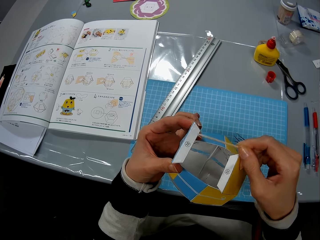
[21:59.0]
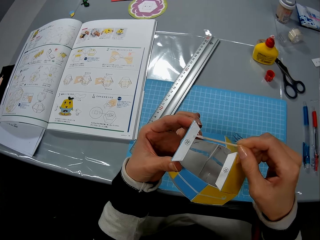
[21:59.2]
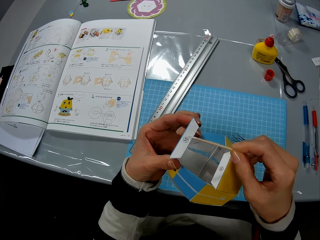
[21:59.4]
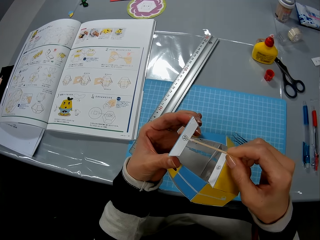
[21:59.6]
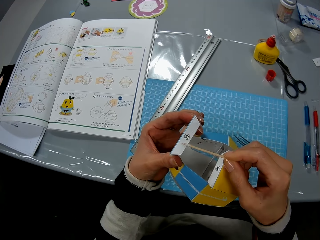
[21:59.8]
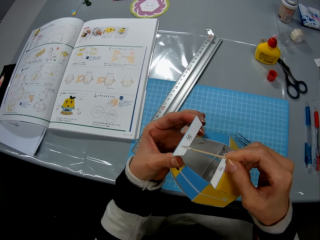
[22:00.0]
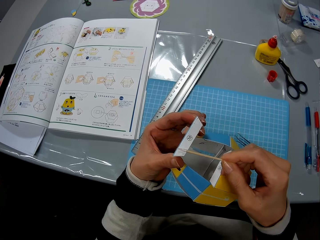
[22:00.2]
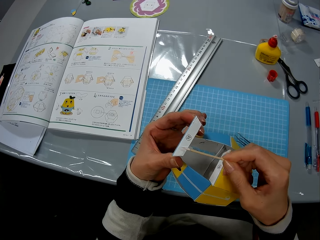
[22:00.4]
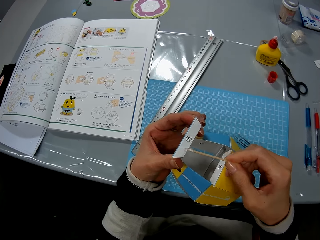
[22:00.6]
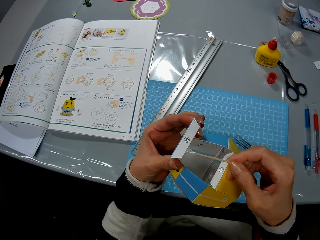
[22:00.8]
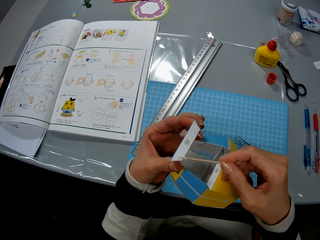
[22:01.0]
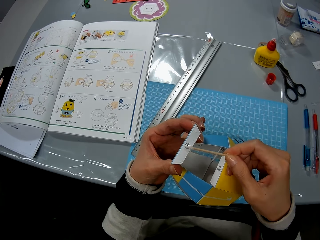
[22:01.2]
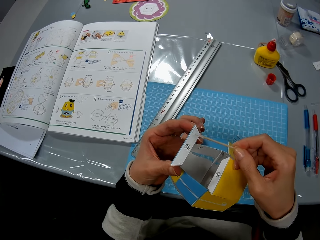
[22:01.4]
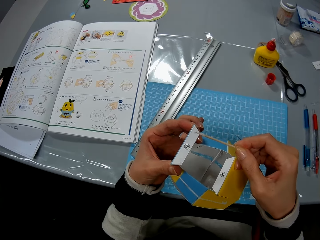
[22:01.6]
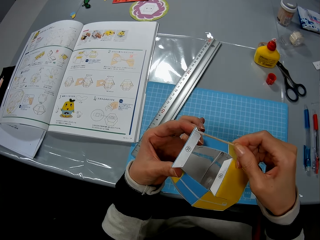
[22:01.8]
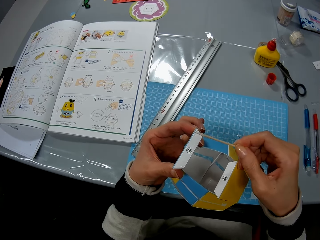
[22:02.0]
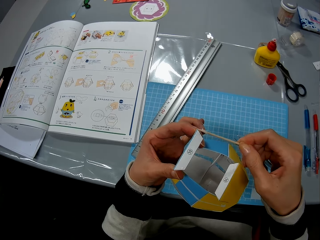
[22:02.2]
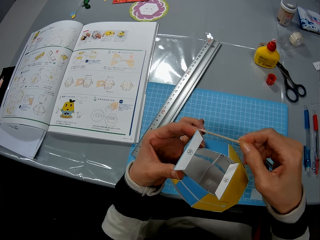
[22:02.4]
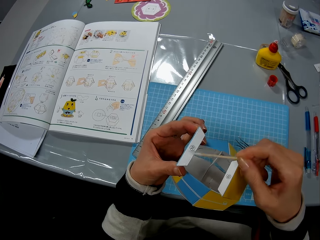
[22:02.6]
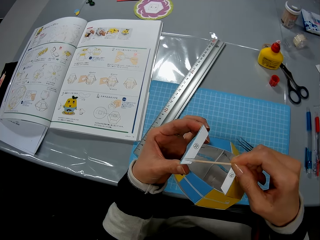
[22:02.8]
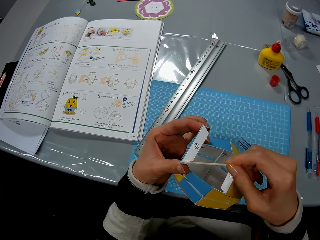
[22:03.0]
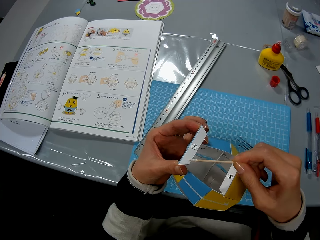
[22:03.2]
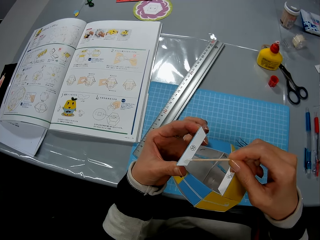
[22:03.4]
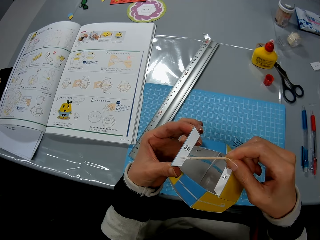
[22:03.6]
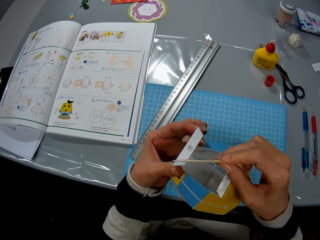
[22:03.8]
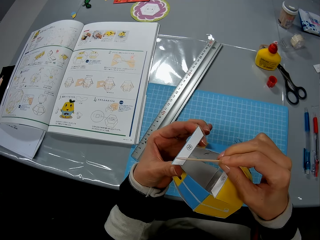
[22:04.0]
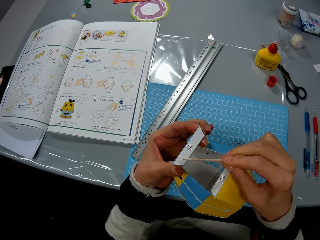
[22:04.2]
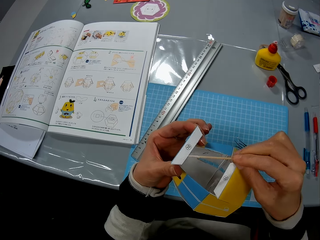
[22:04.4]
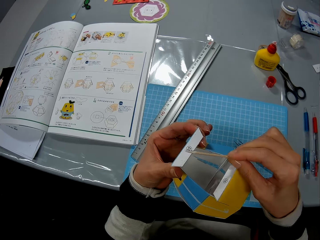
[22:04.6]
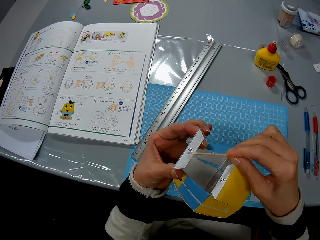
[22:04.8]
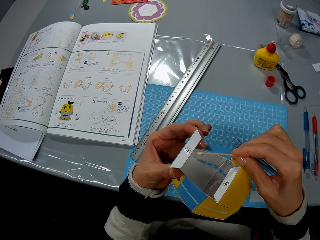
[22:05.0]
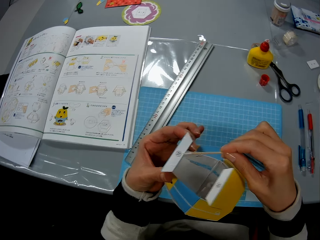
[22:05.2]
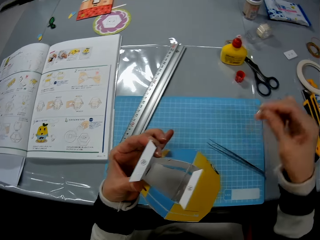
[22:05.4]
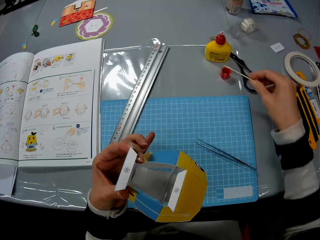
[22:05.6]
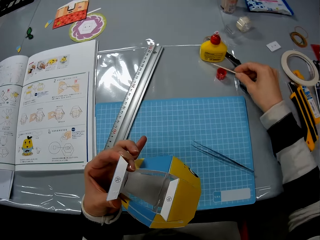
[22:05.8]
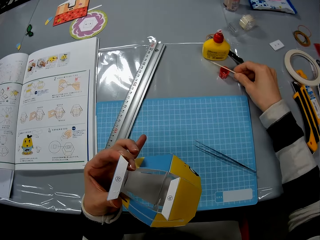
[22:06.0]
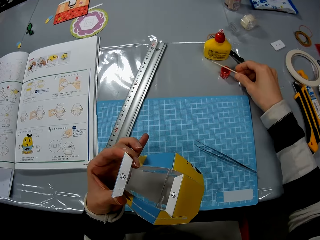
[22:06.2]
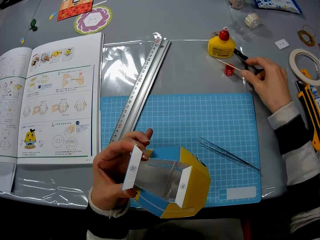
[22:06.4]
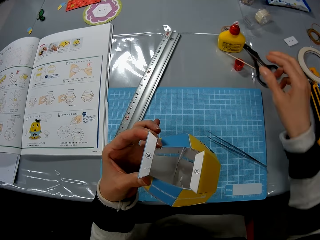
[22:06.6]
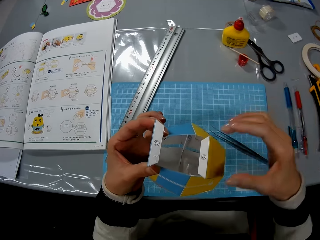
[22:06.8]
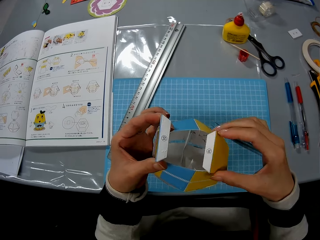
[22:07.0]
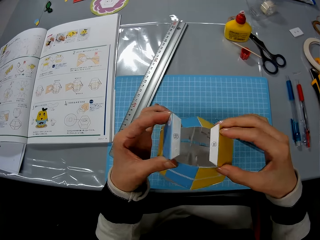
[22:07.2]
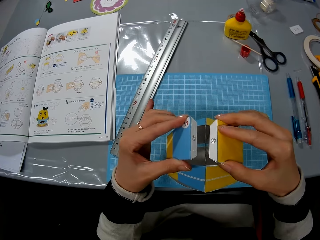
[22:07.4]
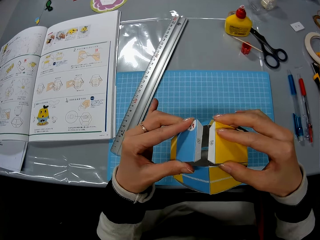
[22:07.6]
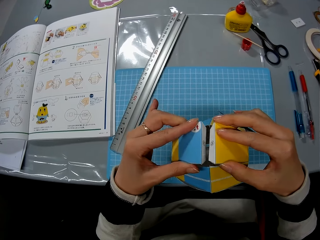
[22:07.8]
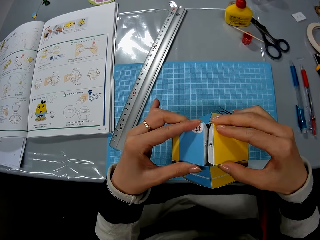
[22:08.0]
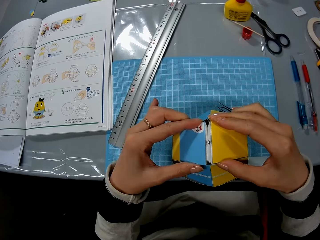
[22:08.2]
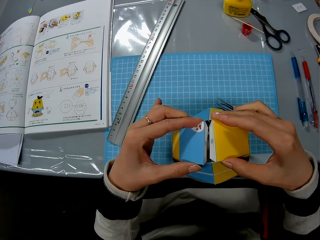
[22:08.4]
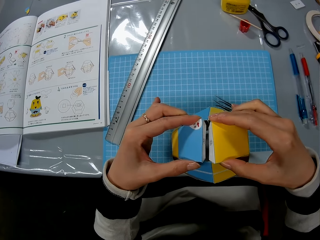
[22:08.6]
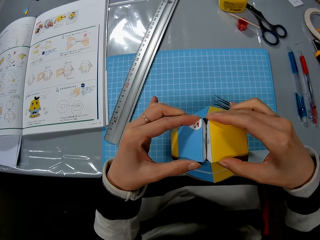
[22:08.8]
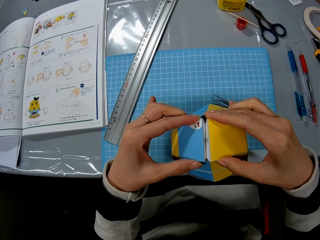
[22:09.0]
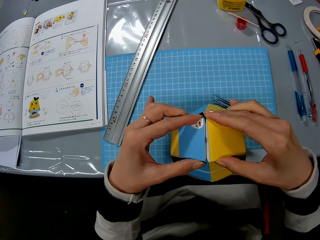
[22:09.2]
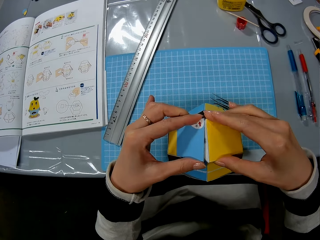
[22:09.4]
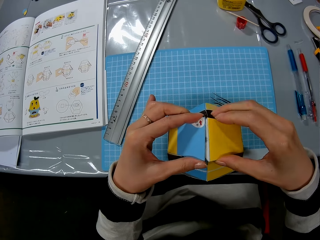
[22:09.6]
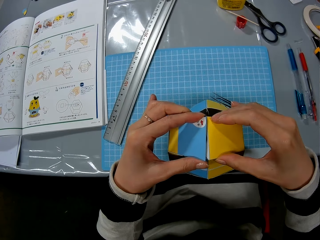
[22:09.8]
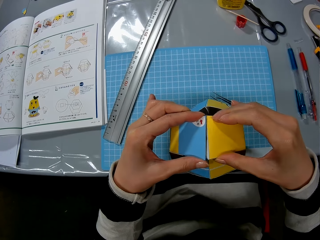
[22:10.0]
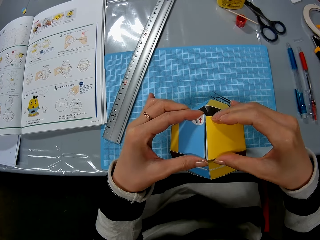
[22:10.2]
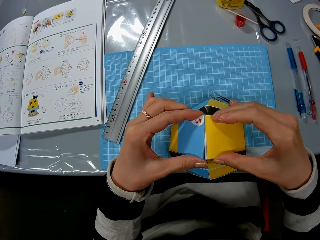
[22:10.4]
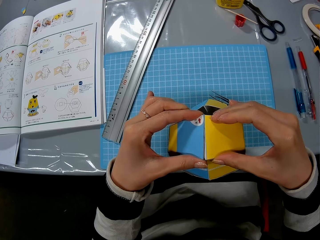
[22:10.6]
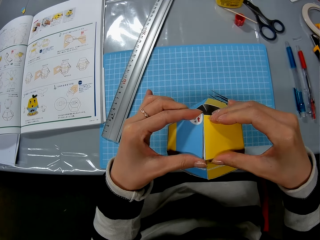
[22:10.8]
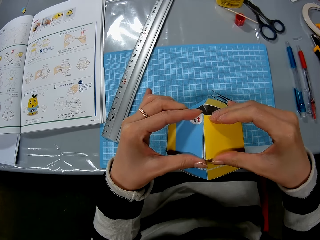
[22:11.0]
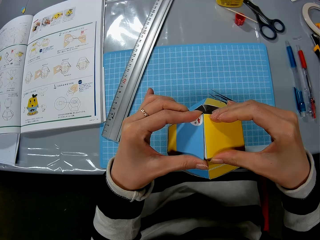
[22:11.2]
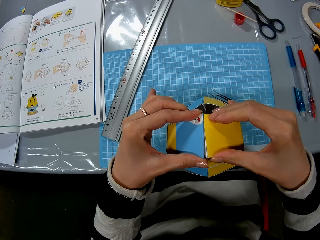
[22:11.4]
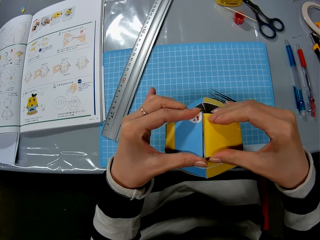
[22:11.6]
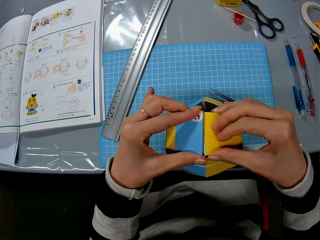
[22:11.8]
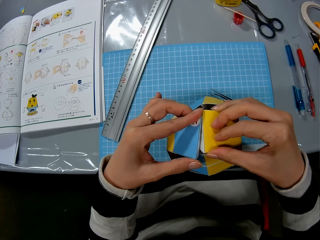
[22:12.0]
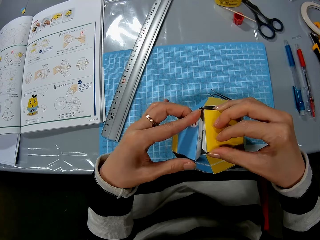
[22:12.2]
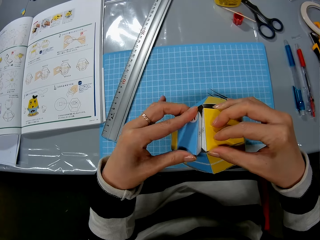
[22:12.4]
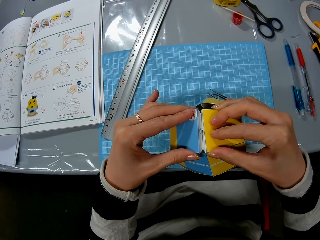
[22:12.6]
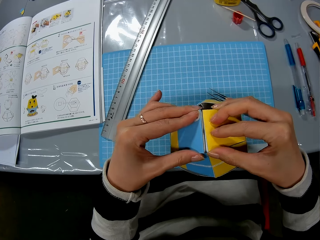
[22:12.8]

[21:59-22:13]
The camera wearer drops the wooden stick on the table. They glue the paper craft together.

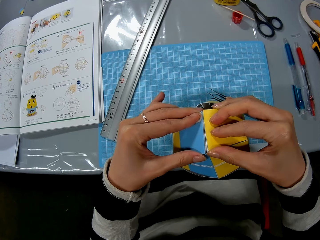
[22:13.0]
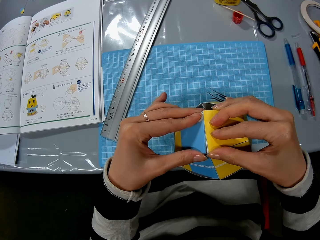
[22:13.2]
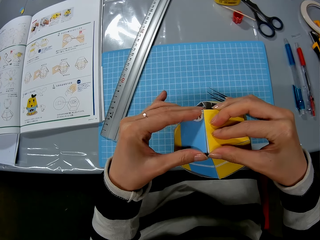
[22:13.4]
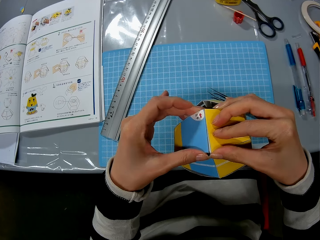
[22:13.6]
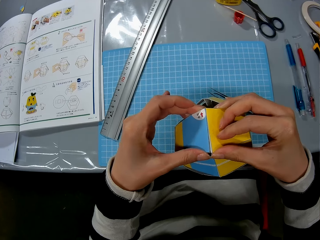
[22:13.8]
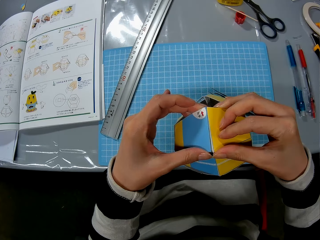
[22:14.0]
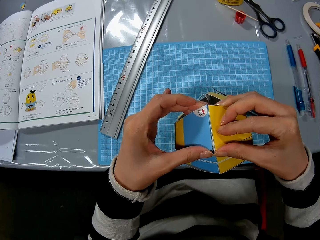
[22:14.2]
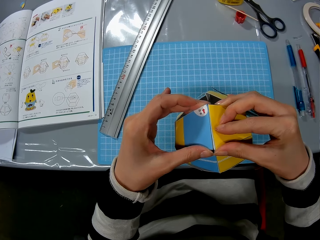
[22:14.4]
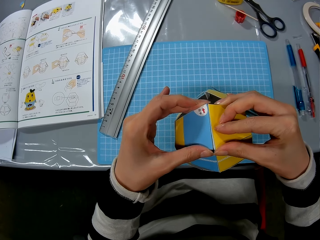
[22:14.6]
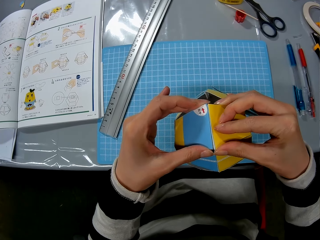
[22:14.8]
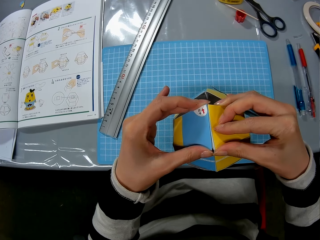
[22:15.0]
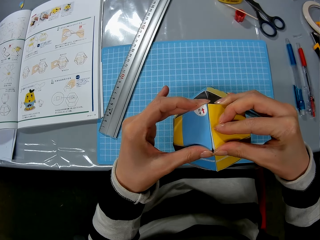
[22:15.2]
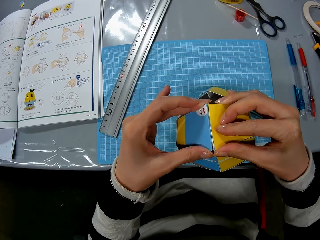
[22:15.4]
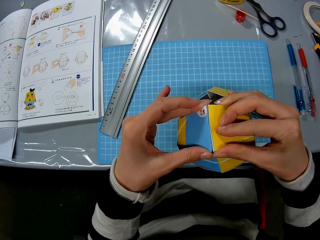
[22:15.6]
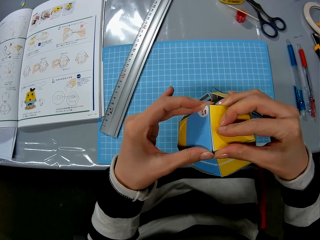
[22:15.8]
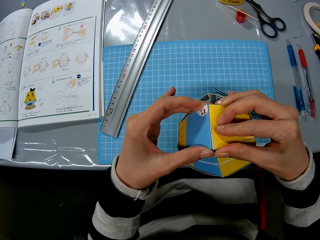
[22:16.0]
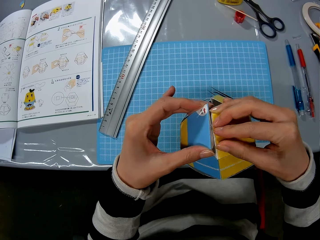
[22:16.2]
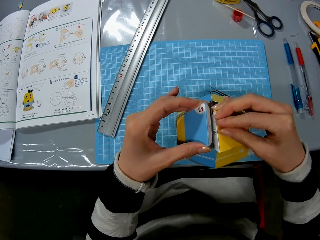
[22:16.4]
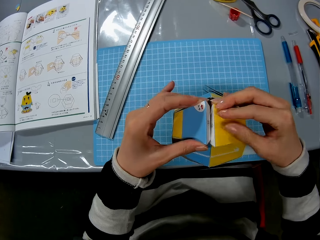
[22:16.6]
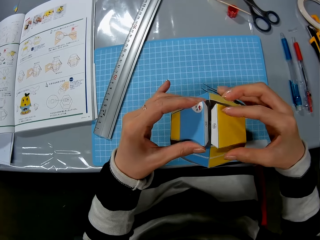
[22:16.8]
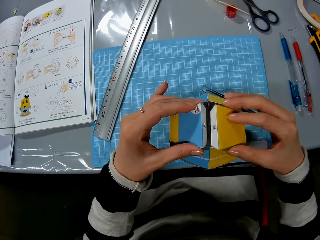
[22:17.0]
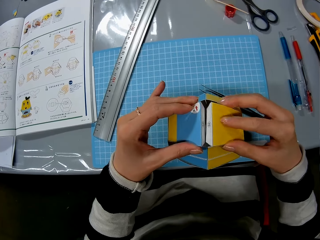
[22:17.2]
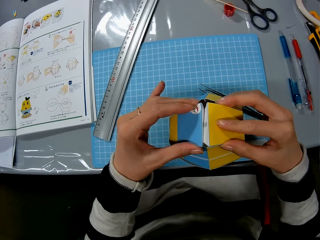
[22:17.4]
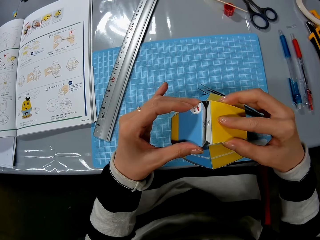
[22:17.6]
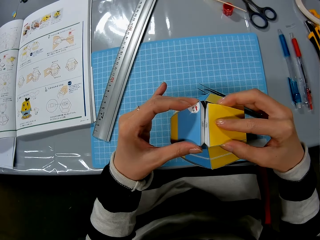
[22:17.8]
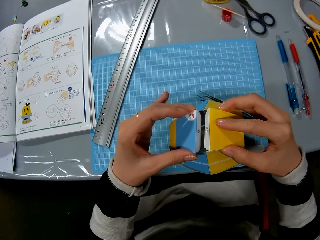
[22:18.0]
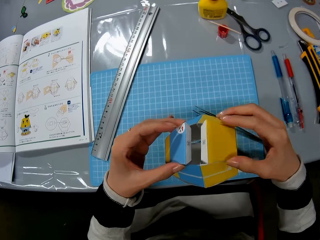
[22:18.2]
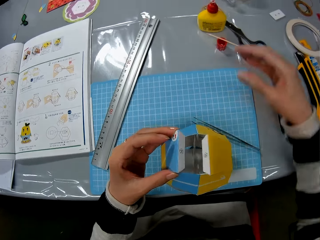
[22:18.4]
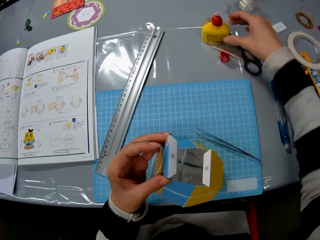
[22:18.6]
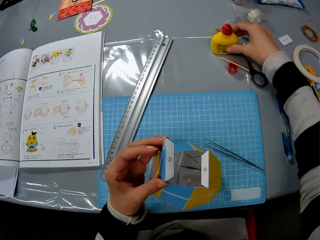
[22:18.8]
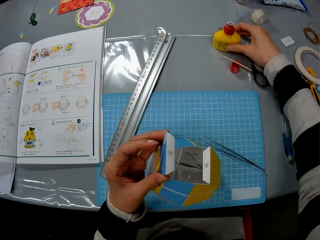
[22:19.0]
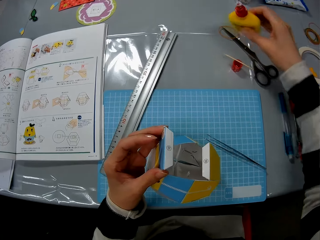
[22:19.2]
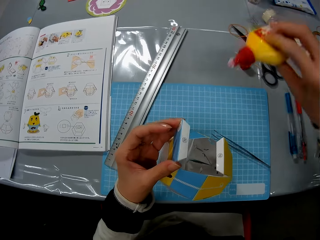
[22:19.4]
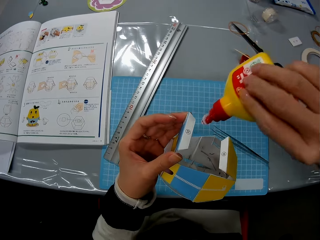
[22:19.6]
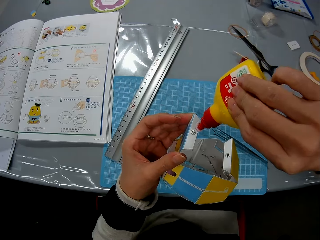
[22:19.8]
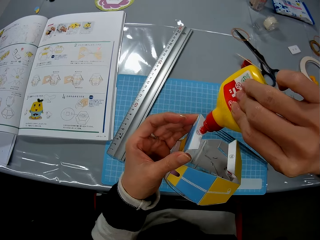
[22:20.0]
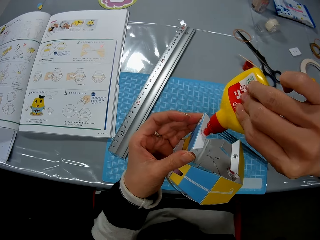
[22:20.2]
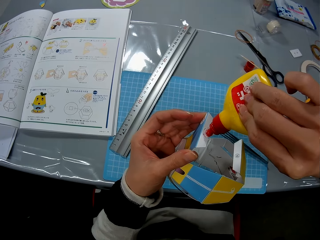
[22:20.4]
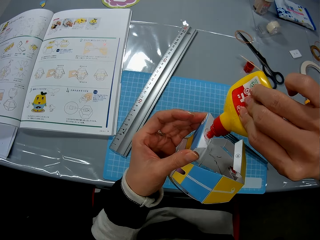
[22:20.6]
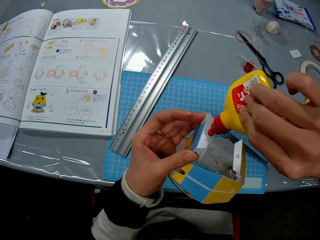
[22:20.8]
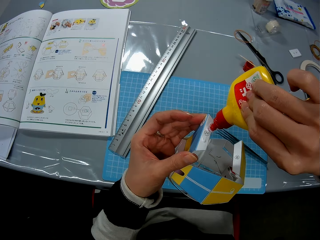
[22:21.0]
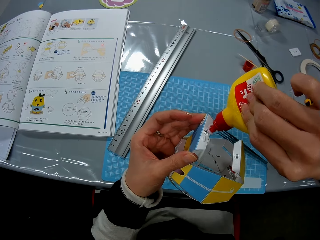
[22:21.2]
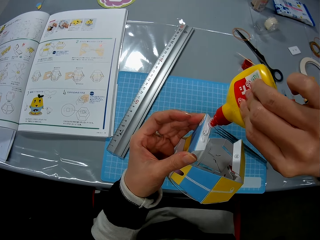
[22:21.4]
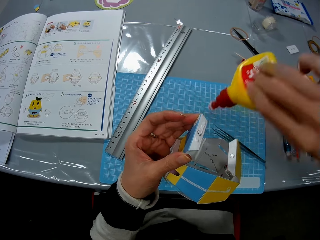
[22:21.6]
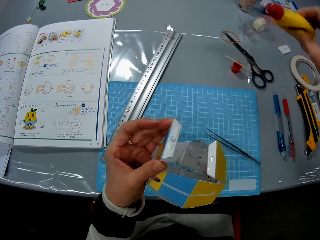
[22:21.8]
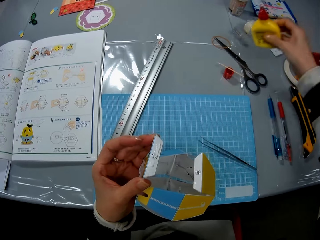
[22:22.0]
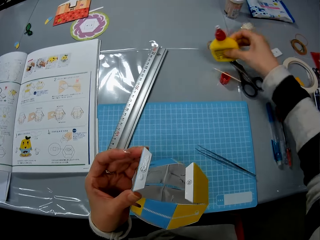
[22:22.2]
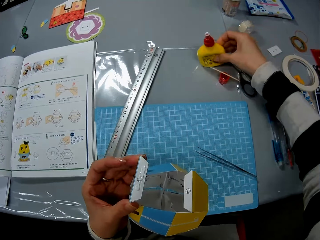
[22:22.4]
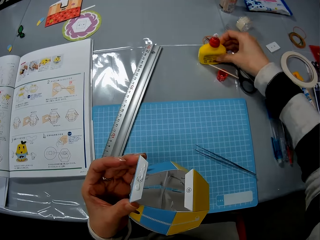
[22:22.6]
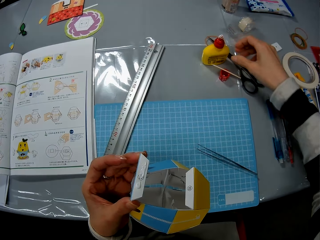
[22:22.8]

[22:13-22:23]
The camera wearer picks up the glue bottle from the table. They put glue on the paper craft. They drop the glue bottle on the table.
